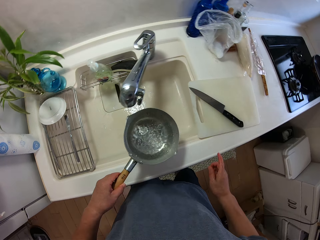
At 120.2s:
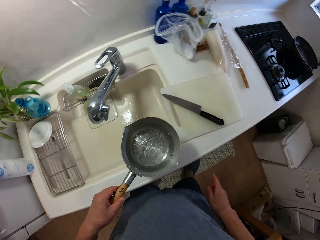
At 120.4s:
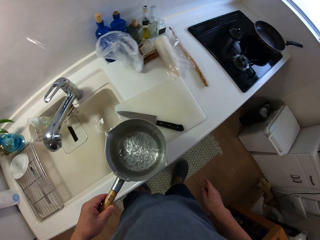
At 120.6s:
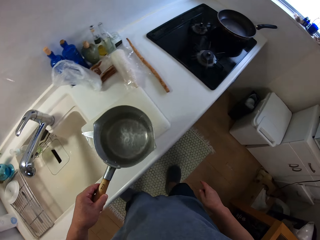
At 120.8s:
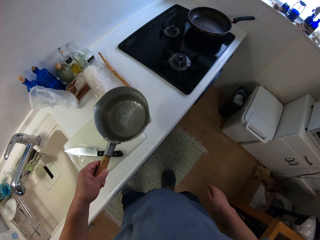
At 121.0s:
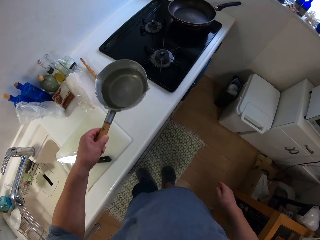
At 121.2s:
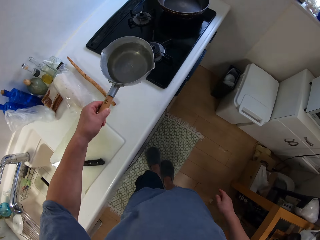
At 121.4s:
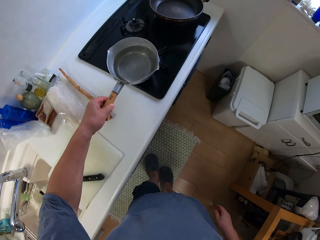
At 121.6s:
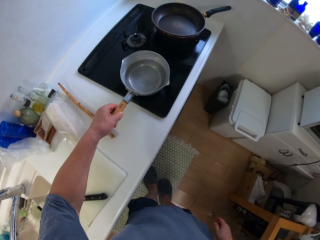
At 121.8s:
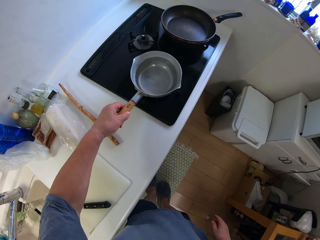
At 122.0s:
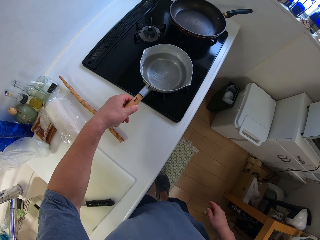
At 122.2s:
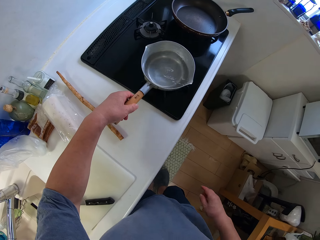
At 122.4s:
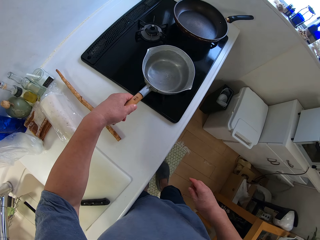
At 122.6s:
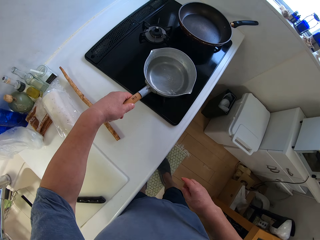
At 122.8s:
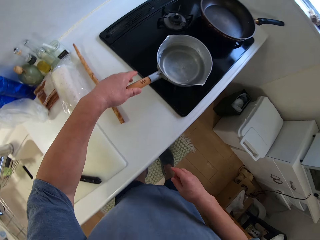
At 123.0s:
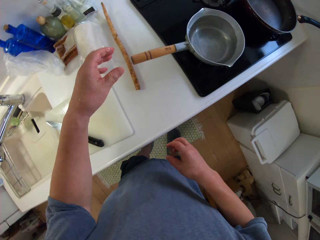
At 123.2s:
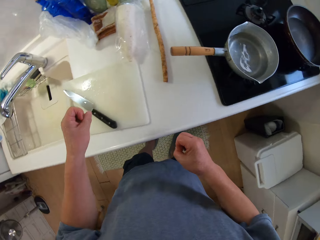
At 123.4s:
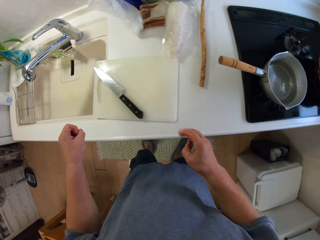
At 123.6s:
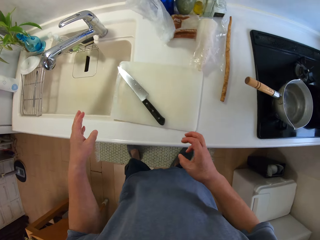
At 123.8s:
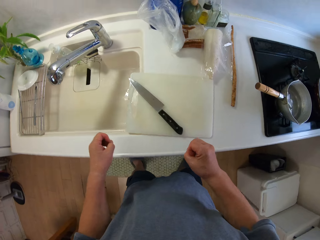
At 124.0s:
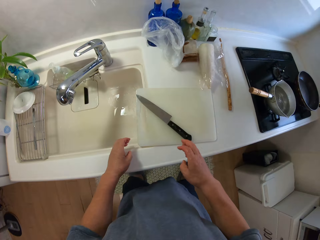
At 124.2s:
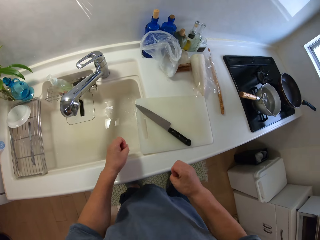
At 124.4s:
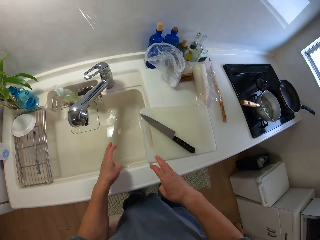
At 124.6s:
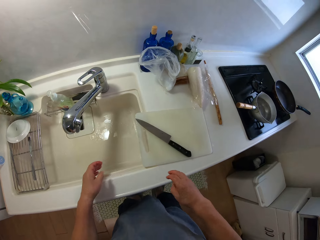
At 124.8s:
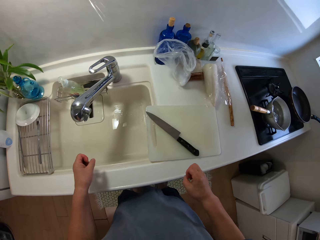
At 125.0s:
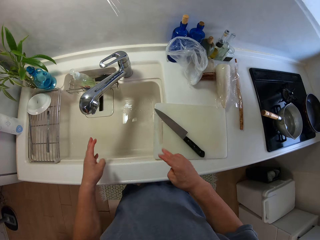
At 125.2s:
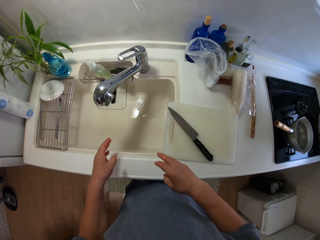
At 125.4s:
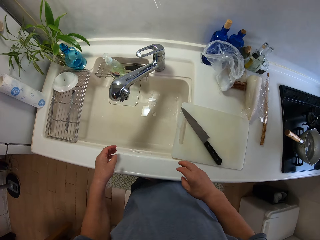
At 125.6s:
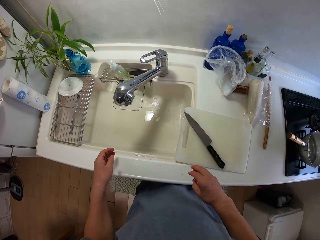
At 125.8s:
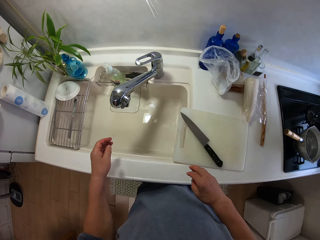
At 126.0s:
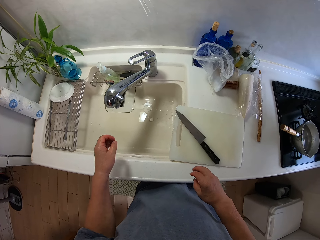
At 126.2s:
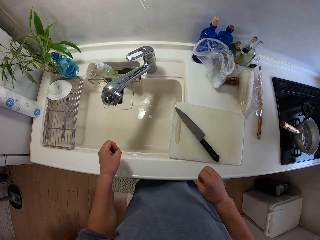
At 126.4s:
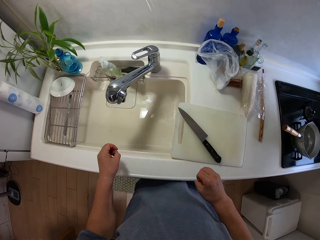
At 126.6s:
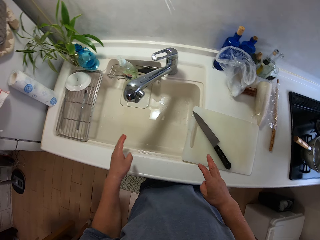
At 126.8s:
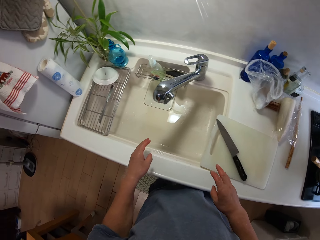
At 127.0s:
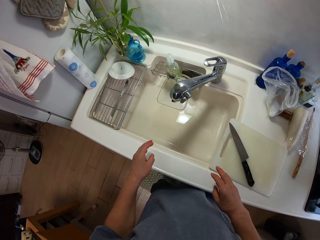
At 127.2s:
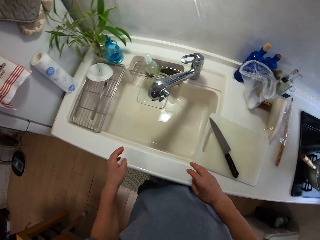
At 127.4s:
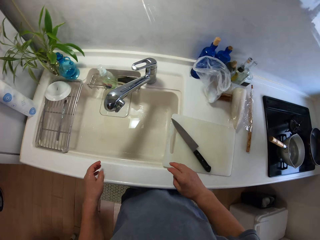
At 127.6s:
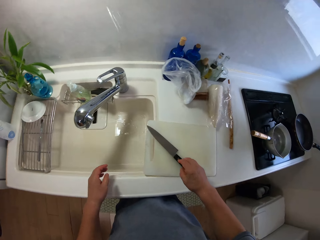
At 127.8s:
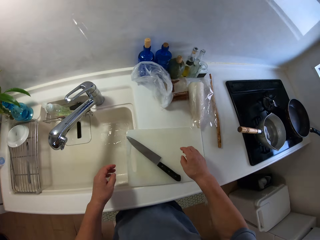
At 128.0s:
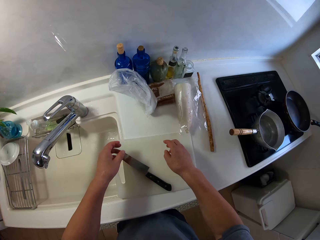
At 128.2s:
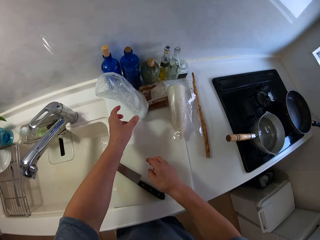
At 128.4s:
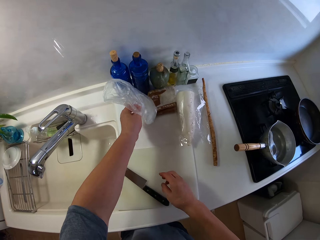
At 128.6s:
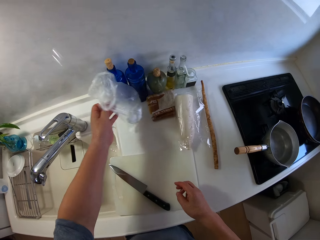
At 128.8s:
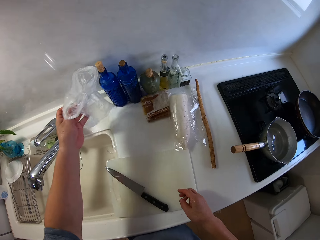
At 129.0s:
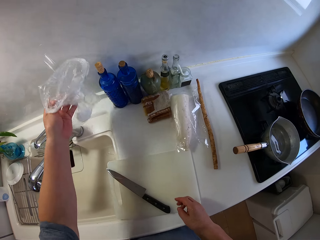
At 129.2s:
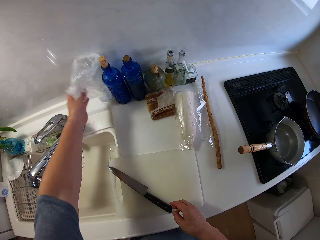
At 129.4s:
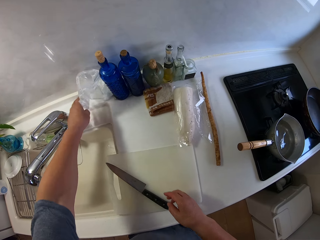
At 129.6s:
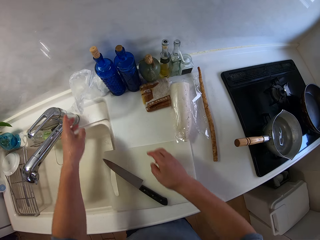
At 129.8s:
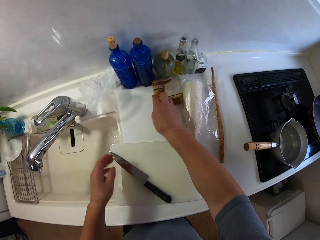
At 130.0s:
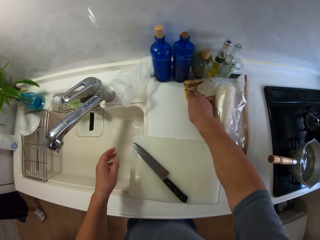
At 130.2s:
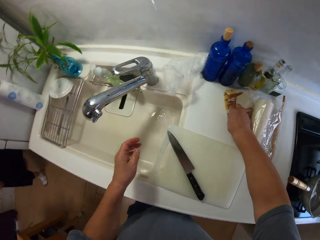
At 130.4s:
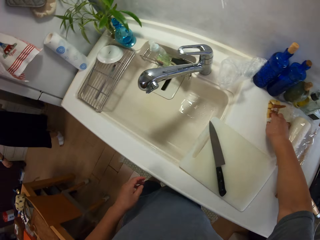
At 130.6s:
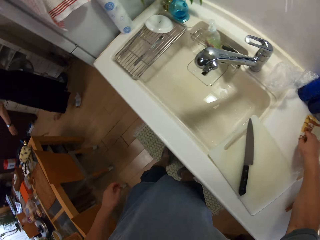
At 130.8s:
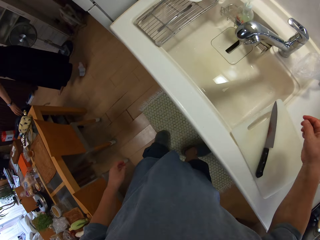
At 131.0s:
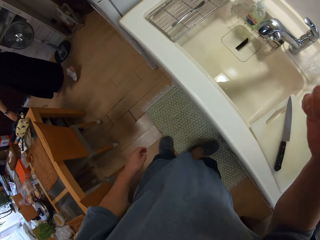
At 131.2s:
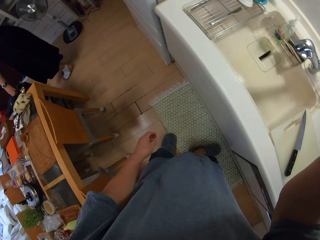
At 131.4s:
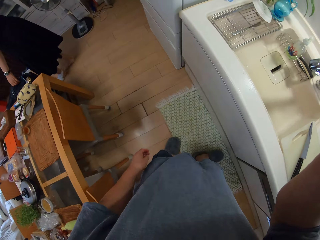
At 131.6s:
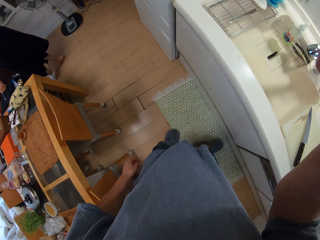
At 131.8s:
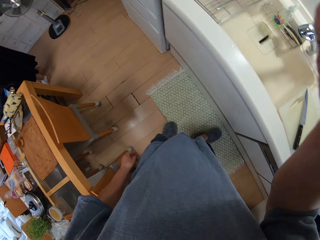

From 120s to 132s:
The camera wearer closes the tap. He lifts his hand from the tap. He walks towards the cooker with the cooking pot containing water. He places the cooking pot on the cooker. He stands in the kitchen. He splashes water from his hands. He looks in the room. He adjusts the nylon bag. He picks the paper beside the sink. He places the paper beside the sink. He drags something beside the sink. He lifts his hand.

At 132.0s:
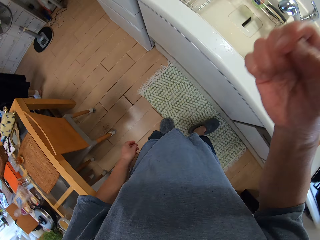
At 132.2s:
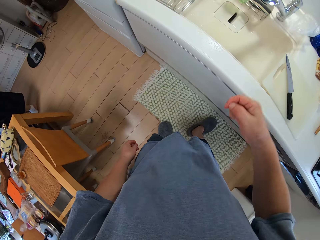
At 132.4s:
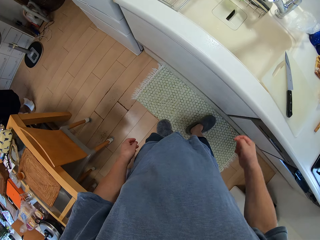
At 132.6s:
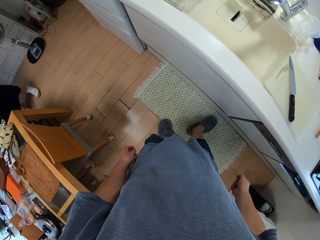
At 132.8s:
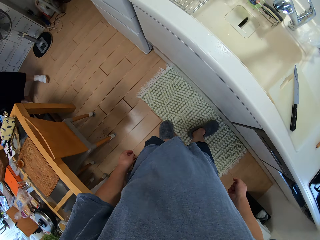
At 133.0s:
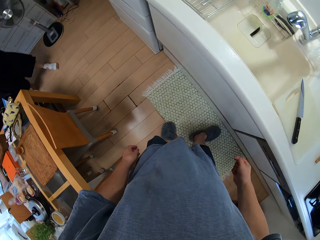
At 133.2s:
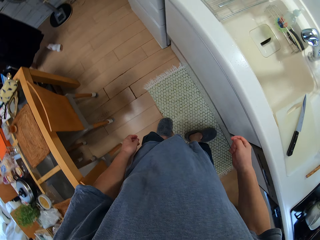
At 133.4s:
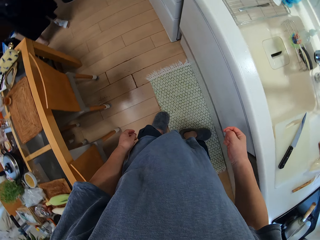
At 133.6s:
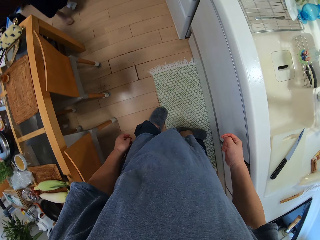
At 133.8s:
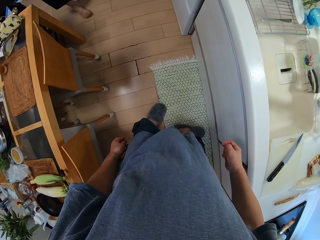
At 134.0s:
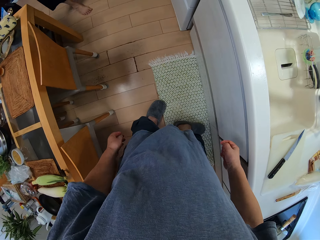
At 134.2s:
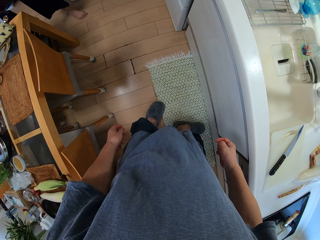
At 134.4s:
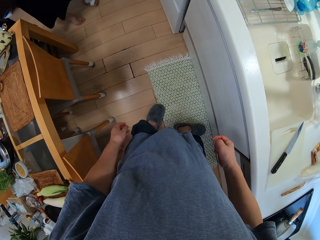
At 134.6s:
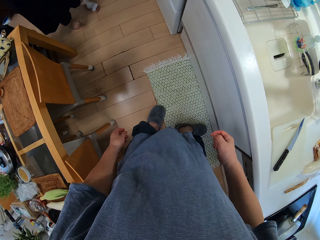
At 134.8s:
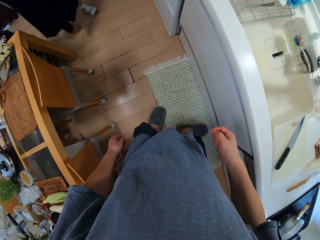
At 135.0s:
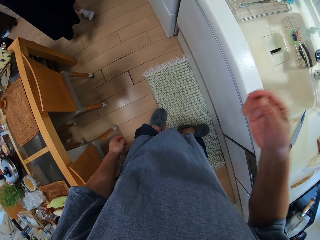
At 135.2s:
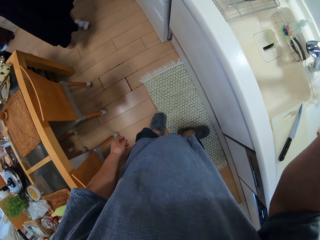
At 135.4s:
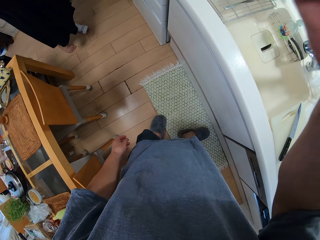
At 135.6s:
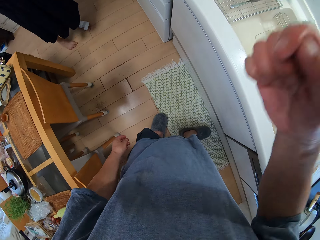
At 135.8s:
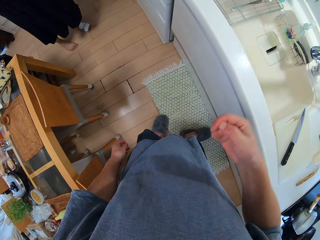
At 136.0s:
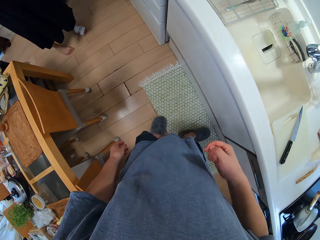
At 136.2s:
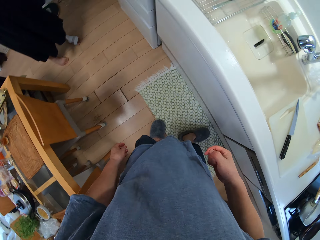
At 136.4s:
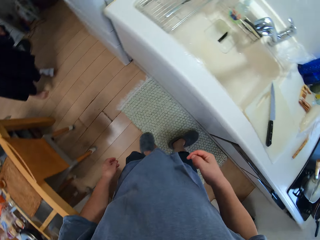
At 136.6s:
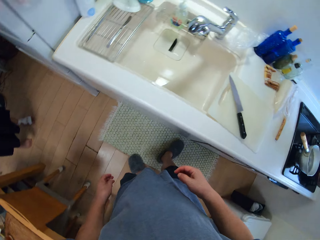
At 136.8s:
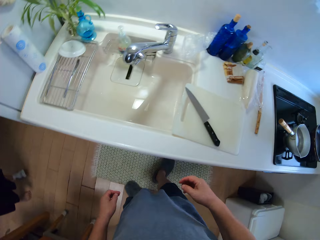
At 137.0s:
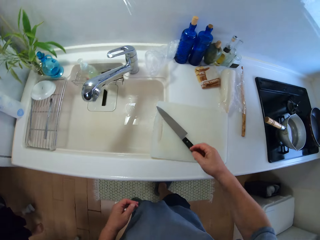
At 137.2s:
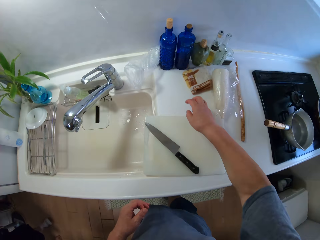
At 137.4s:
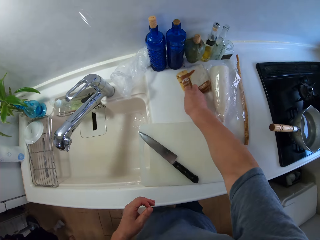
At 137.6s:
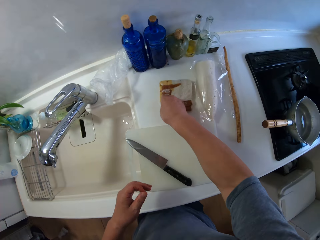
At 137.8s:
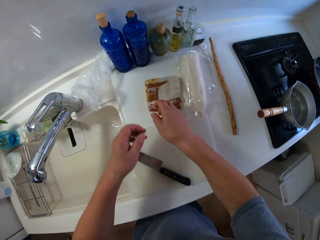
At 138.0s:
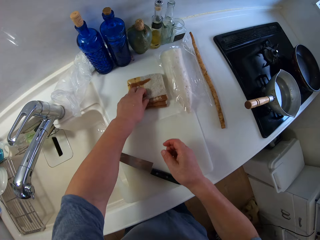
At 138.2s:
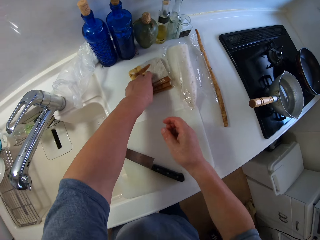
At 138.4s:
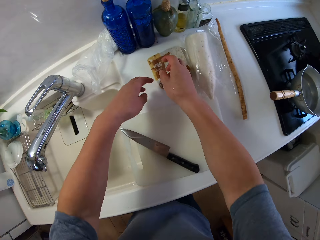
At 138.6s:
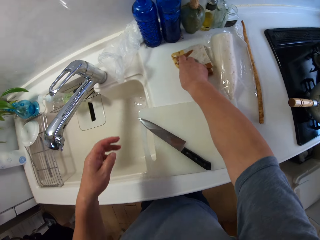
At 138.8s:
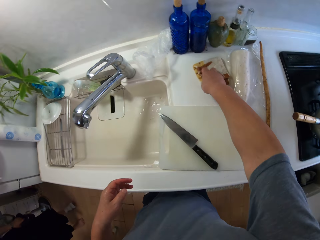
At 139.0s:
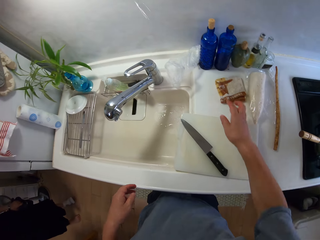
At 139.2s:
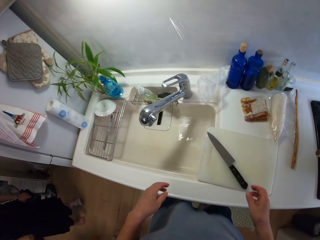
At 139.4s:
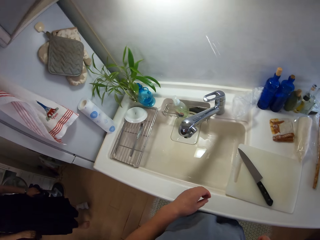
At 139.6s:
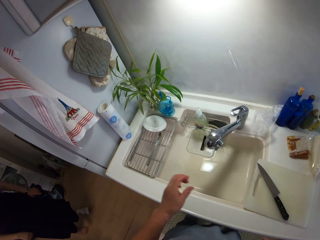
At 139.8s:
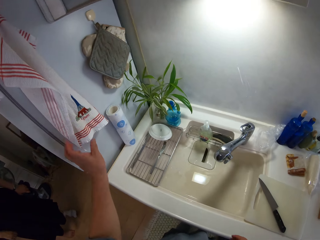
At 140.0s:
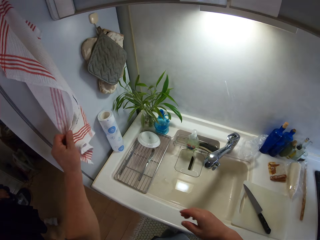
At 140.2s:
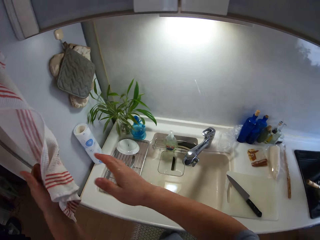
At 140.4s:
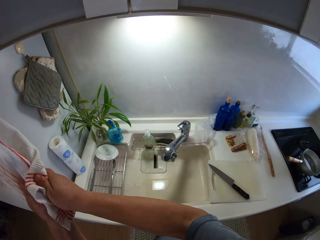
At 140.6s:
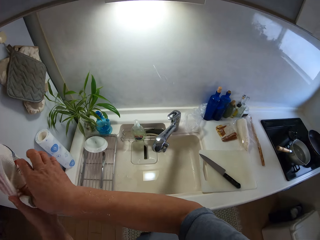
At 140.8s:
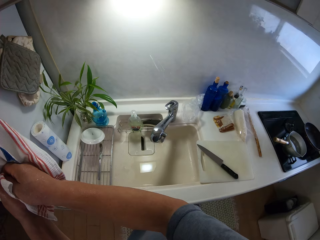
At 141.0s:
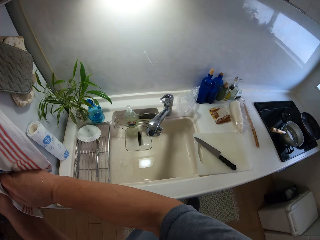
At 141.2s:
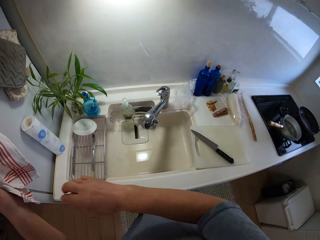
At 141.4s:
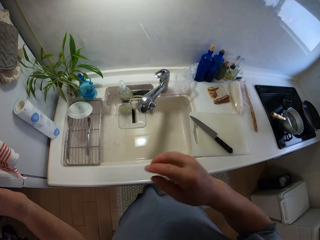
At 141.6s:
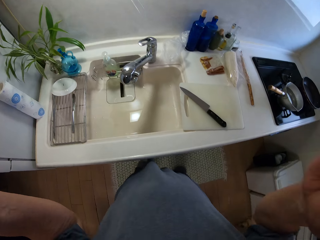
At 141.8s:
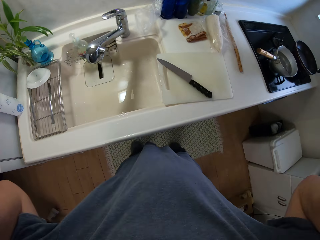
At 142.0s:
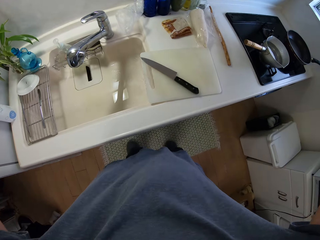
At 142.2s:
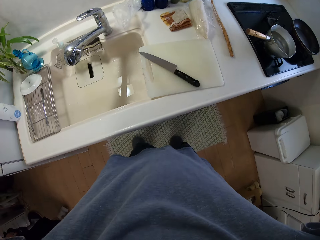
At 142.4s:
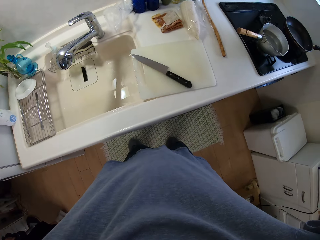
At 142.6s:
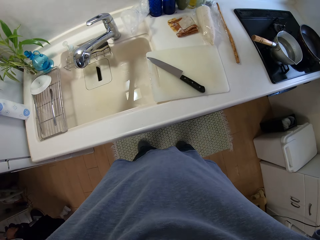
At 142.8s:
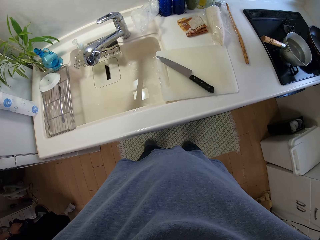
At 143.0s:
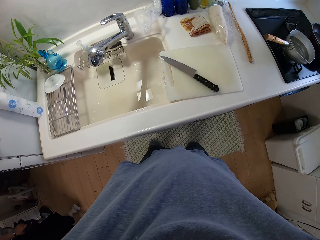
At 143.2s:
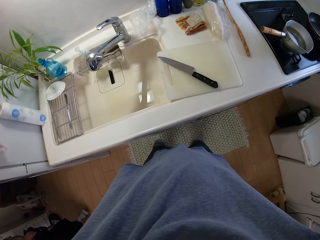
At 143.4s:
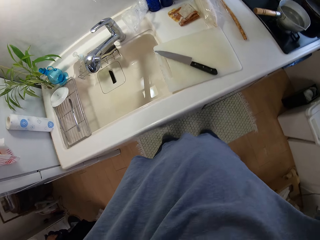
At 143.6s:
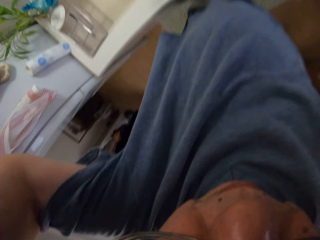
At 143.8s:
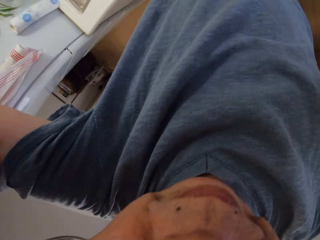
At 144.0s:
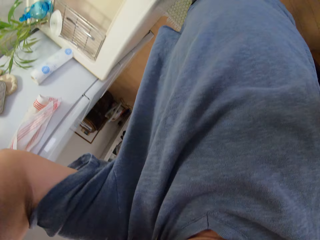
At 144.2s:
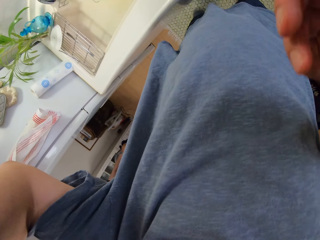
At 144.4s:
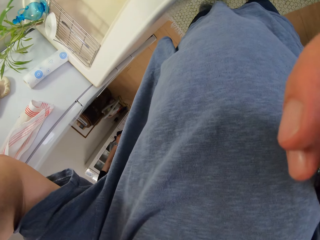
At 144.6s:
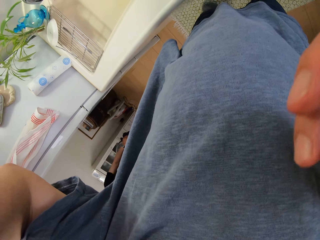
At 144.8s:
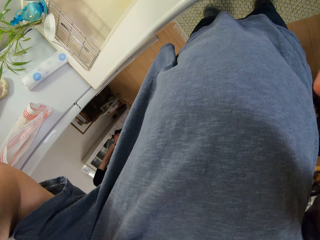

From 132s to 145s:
The camera wearer adjusts the camera. He drops his hand. He stands in the kitchen. He looks in the room. He lifts his hand. He drops his hand. He looks in the room. He holds a pack. He lifts his hands from the pack. He wipes his hands with a towel. He lifts his hands. He adjusts the camera.
